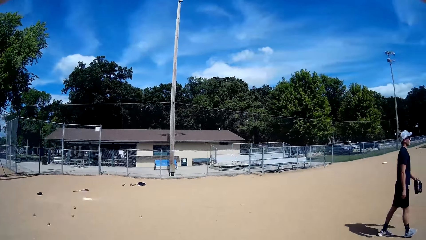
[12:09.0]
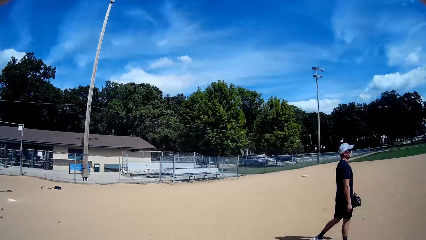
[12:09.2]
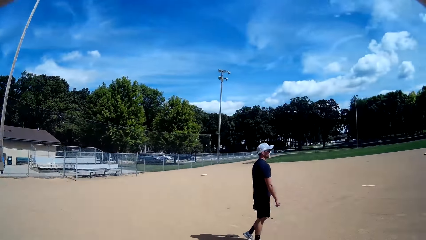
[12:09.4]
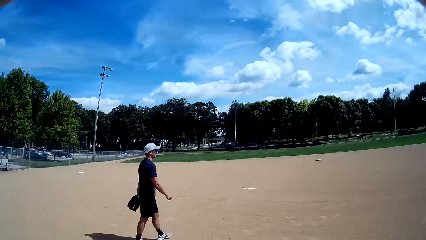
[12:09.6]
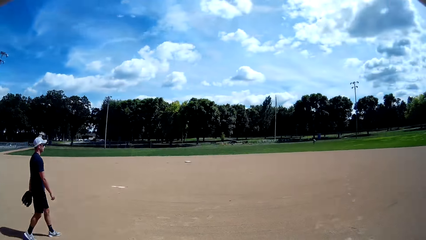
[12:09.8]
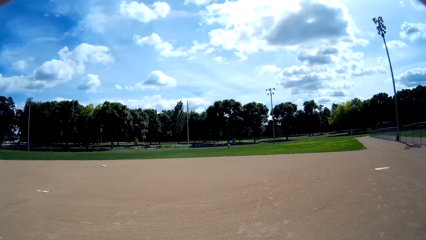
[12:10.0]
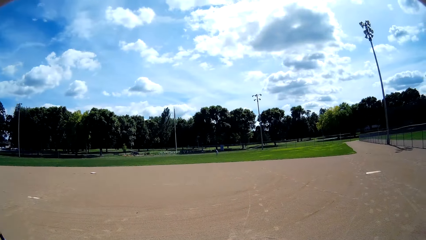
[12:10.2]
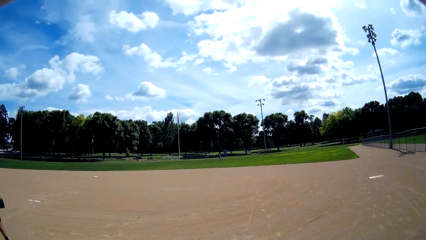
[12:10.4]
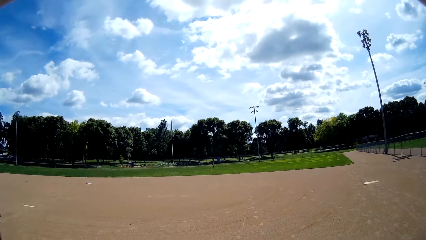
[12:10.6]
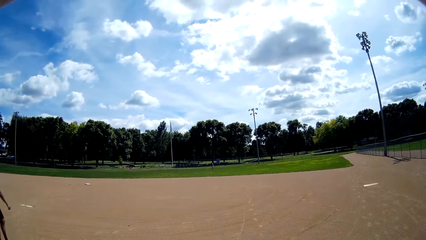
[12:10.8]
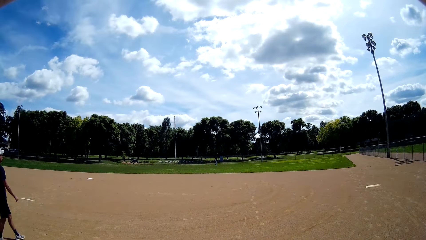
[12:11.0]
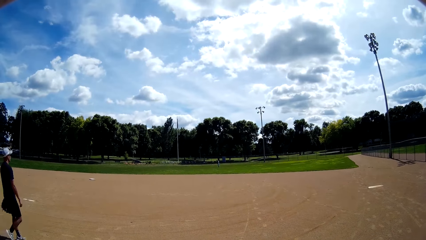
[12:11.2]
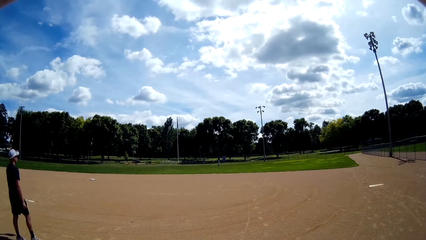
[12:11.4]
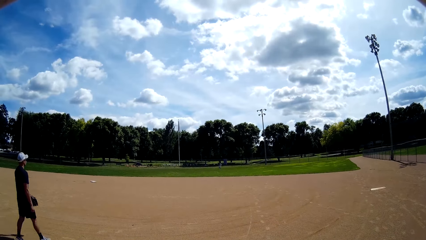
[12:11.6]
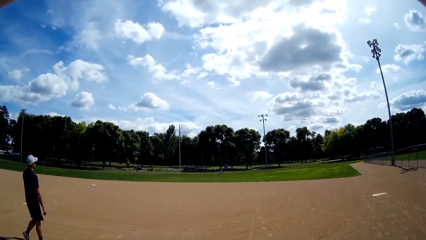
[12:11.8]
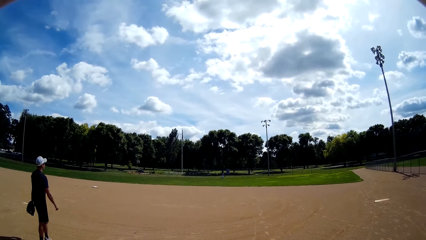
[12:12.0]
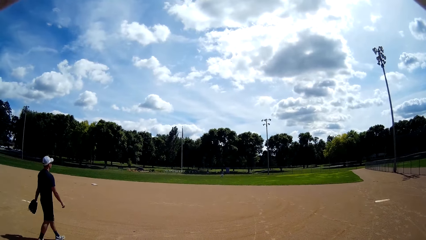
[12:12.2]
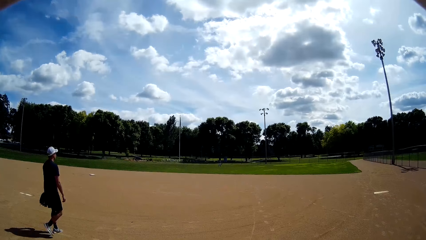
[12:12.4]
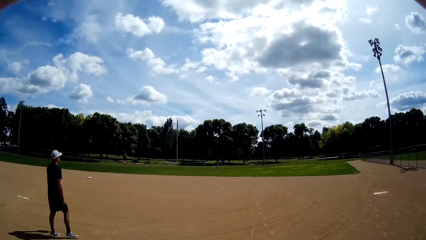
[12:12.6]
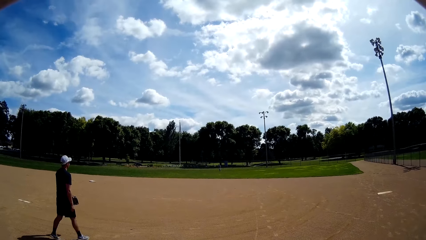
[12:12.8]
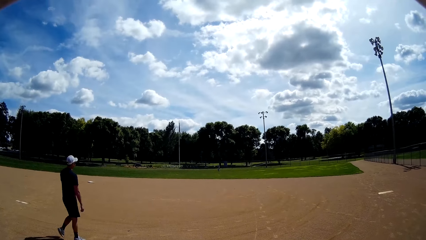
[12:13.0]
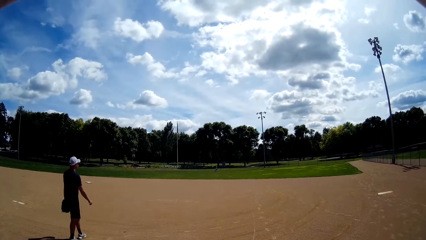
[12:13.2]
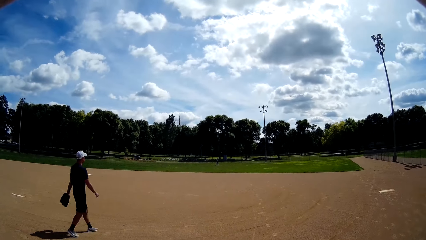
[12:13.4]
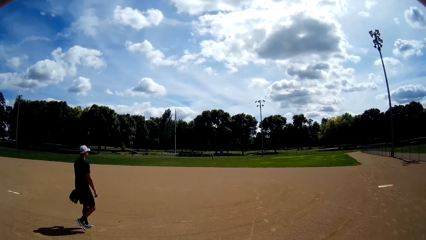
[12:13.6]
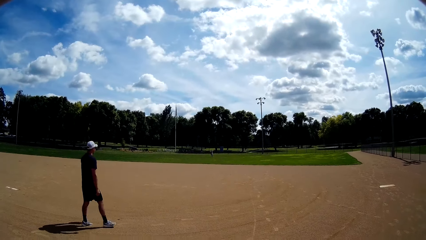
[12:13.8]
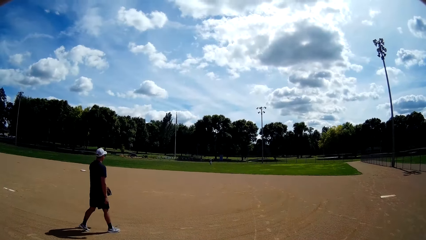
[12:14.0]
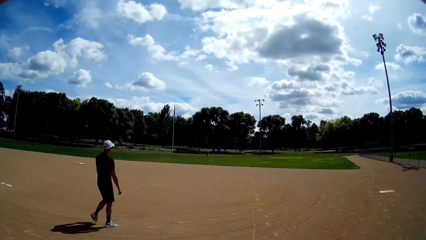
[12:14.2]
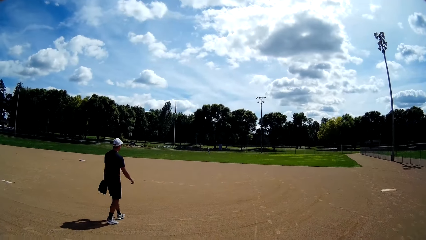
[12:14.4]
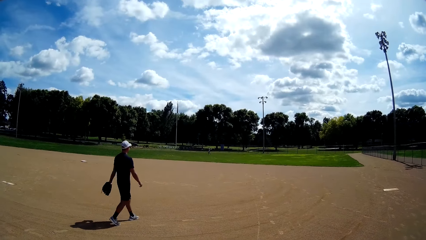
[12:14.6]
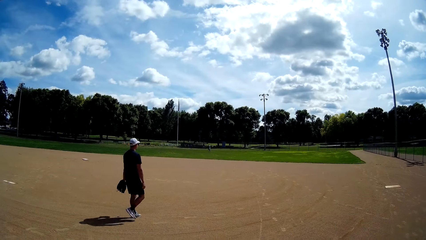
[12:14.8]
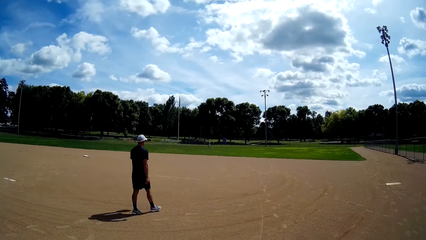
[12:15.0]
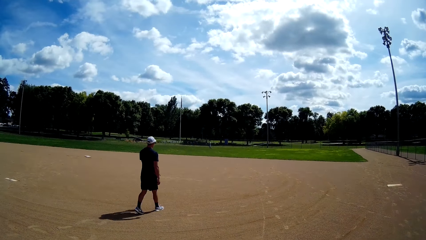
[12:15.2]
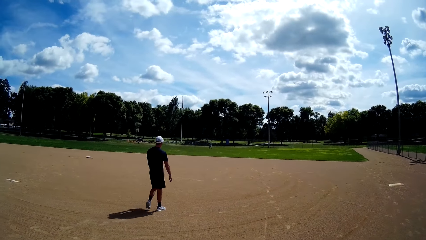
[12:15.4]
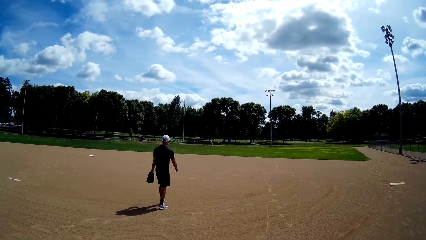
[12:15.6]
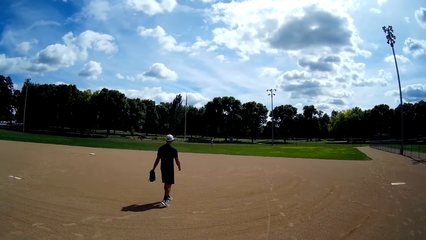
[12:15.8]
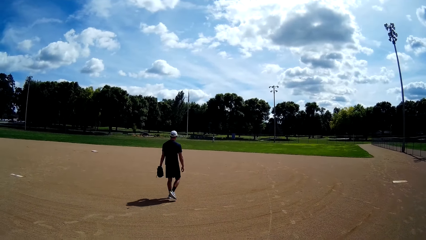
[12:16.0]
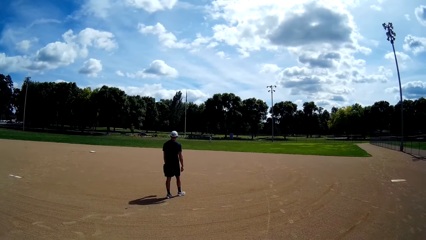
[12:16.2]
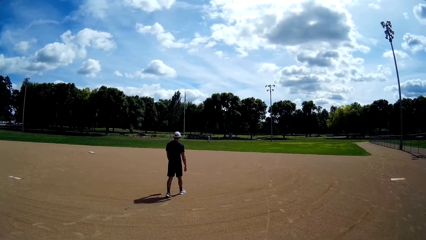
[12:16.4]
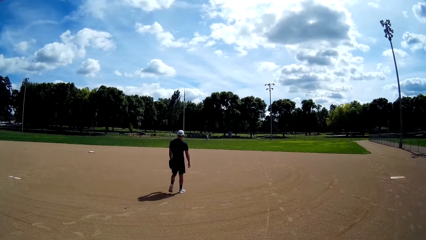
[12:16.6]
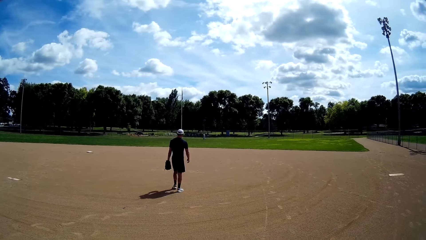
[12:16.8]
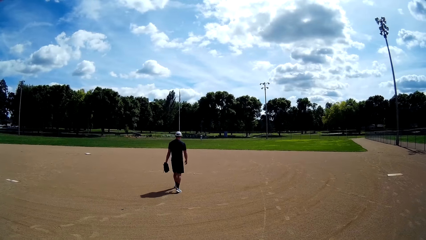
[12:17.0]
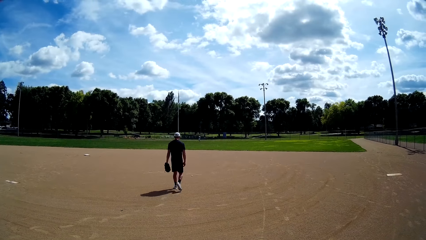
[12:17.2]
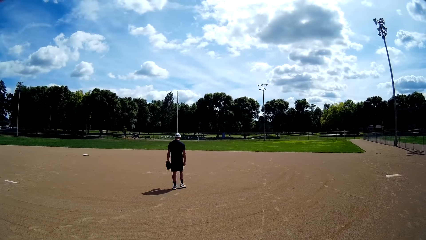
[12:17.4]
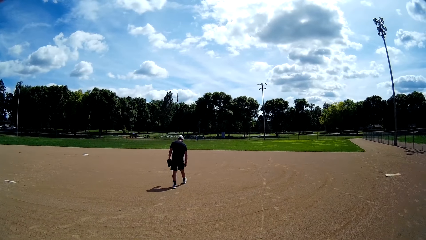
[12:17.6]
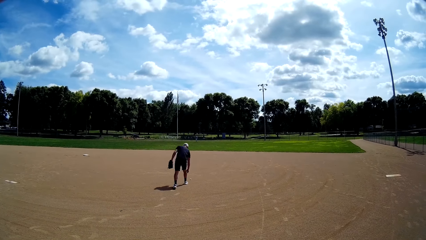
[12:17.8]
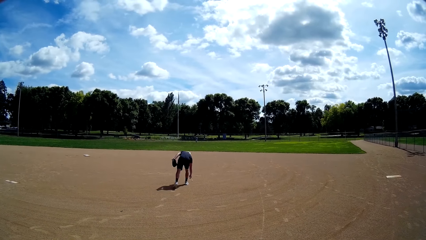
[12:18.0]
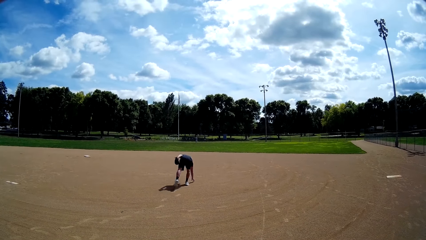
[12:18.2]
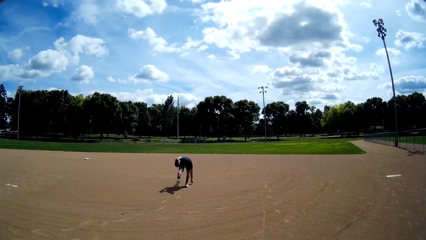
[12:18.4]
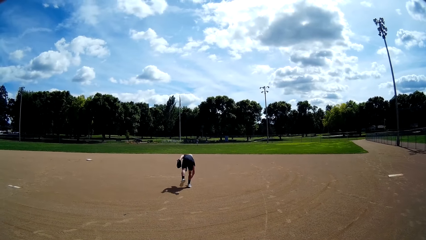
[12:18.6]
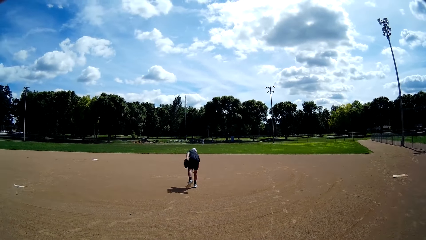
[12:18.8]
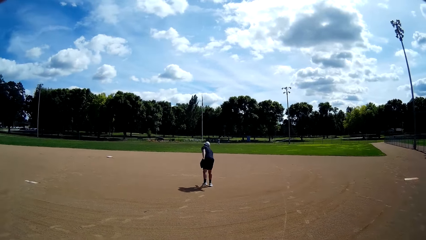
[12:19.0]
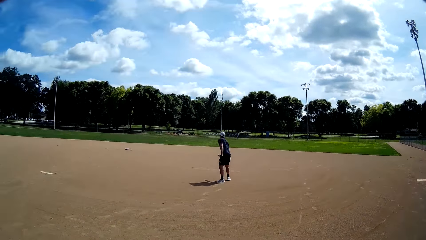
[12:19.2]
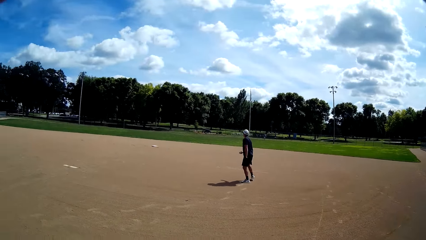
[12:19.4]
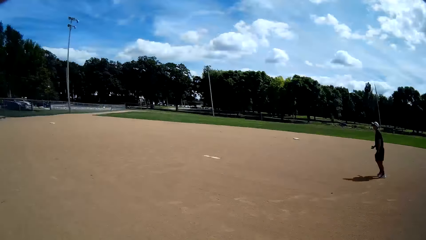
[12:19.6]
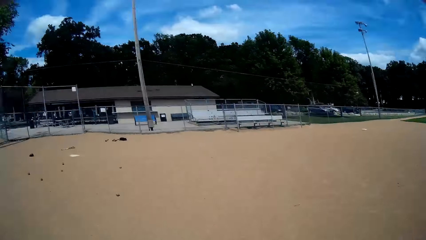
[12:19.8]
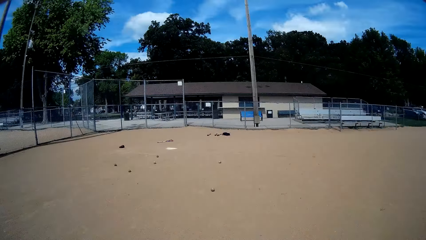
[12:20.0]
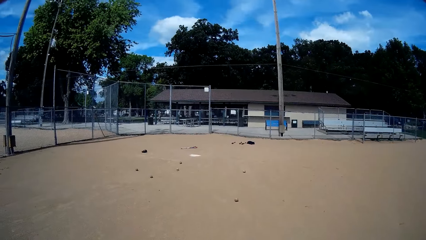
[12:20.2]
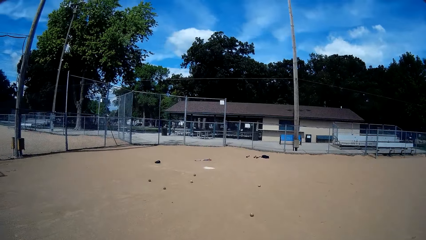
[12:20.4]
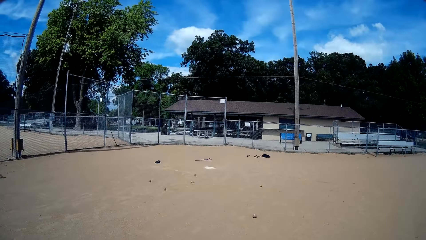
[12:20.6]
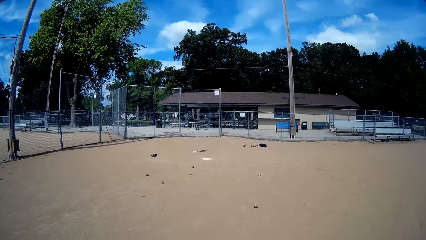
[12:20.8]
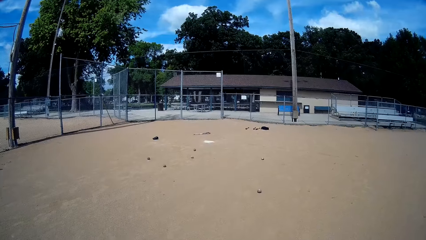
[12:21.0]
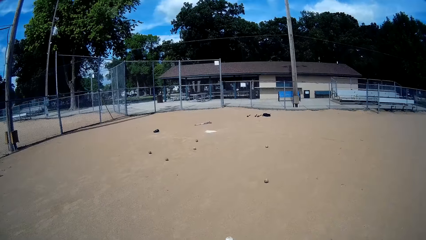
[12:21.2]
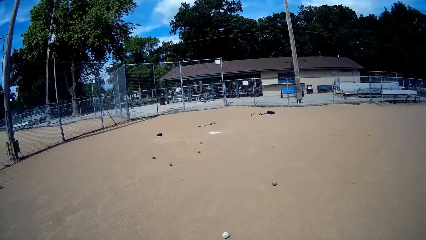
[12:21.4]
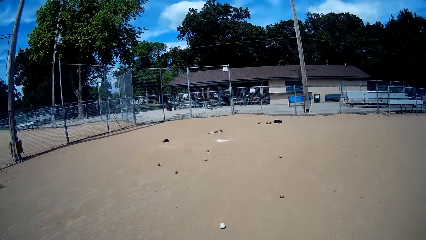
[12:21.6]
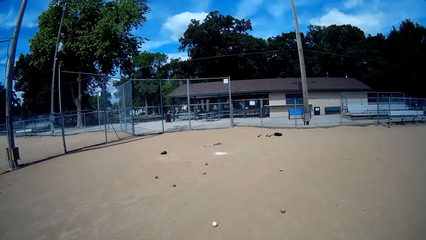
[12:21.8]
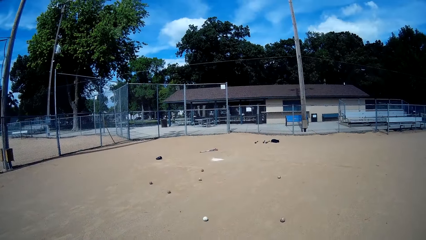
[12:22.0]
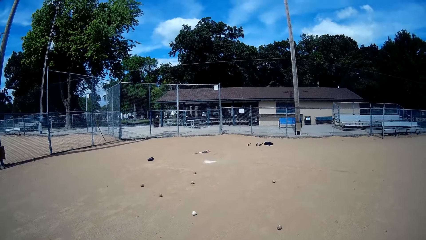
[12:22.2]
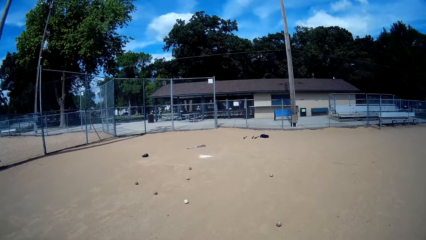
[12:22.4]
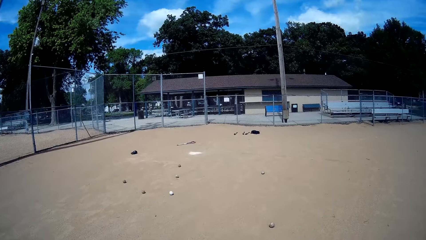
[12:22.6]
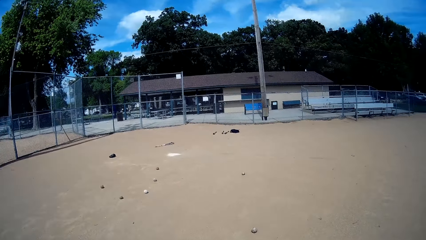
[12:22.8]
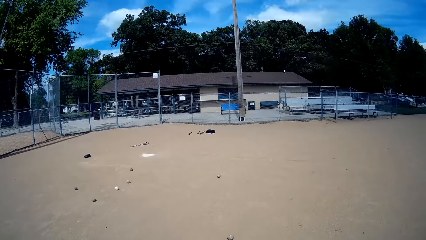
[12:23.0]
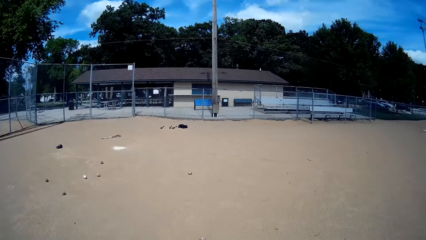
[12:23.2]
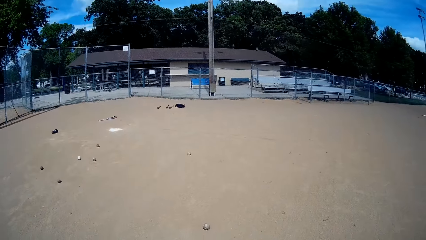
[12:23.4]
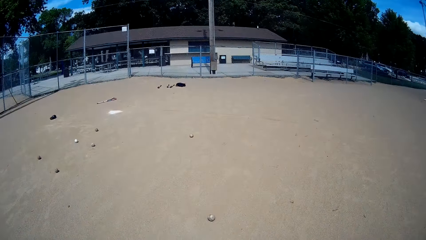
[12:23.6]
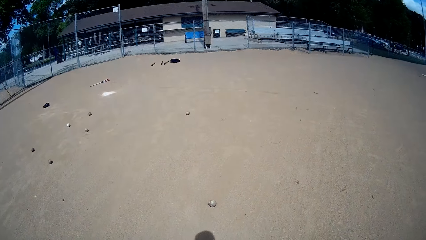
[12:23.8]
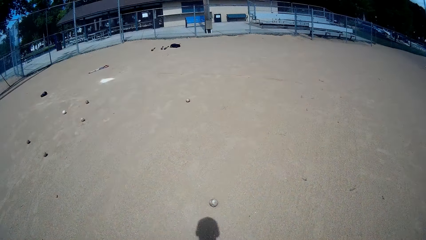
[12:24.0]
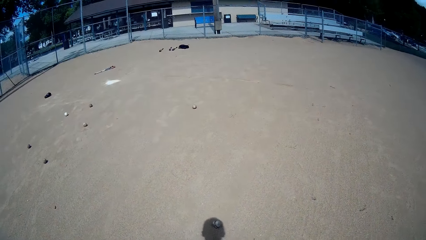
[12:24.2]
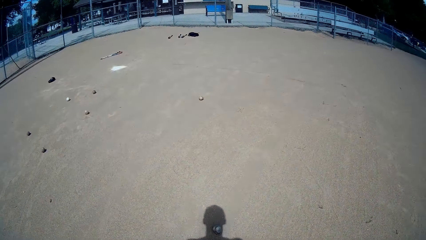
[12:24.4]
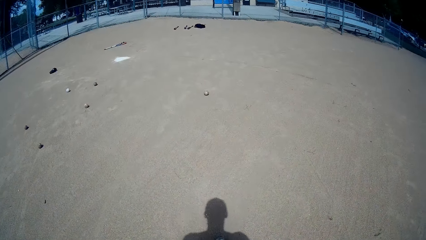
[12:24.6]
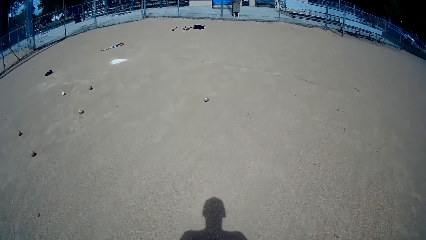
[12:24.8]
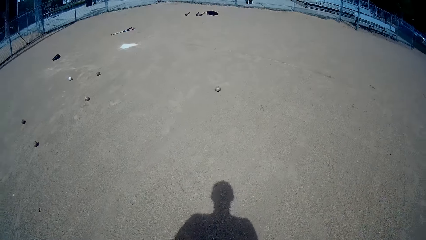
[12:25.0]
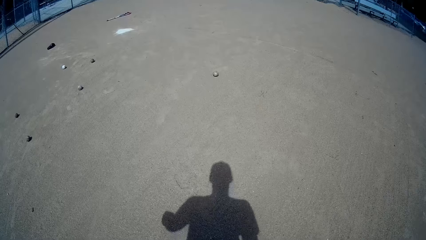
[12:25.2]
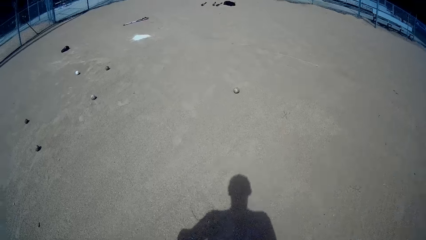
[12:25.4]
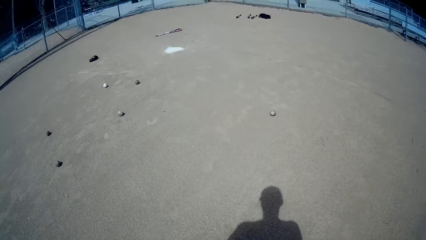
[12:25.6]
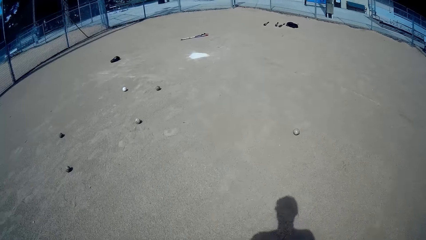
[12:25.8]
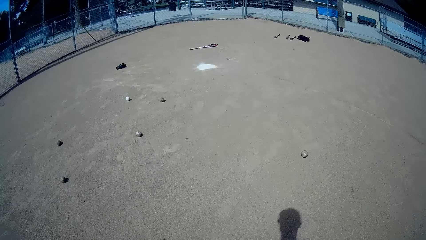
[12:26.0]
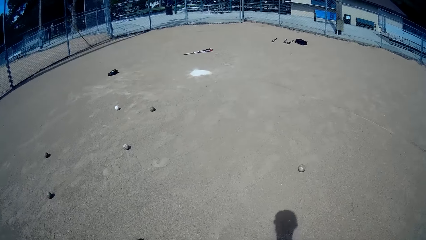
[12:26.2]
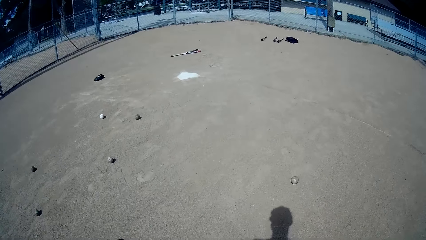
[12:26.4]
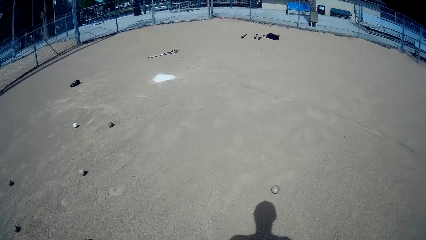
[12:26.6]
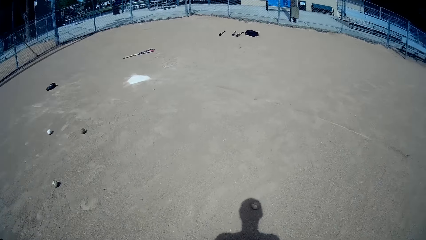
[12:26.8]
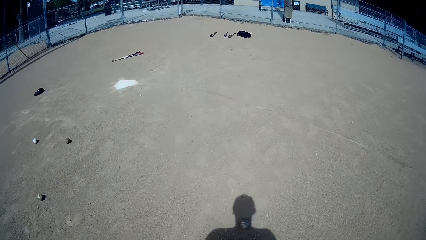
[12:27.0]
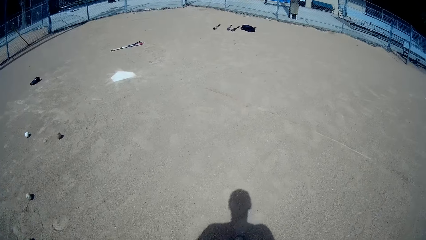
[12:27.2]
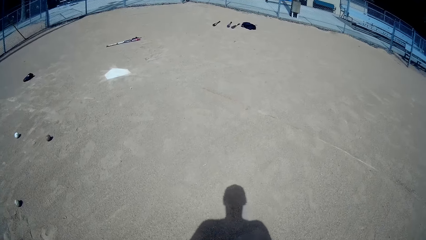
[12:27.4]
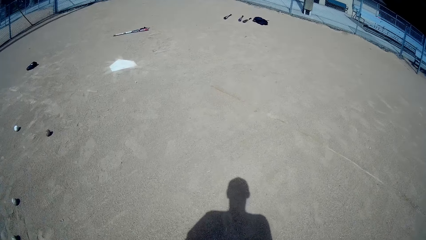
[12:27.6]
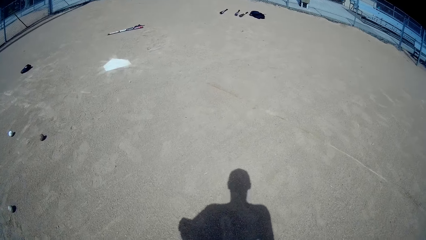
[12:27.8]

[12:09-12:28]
The camera wearer speaks to a person. They look around. A man walks. The man speaks. The man picks up a baseball. The man walks around. The camera wearer looks around. They look at the golf balls on the field. They walk around.
